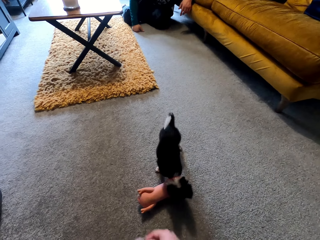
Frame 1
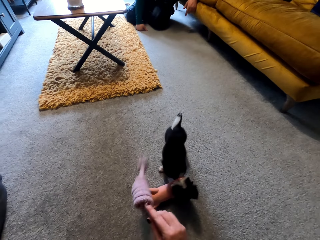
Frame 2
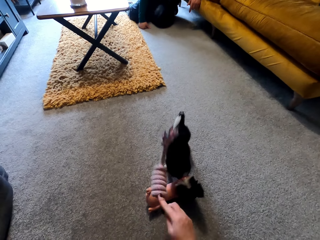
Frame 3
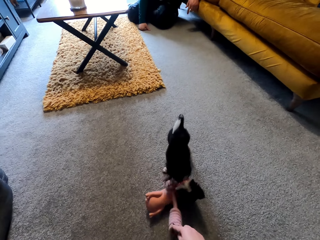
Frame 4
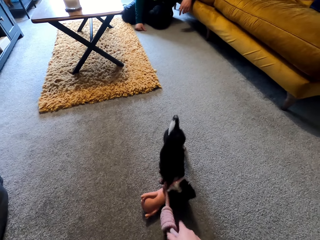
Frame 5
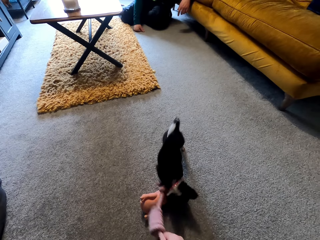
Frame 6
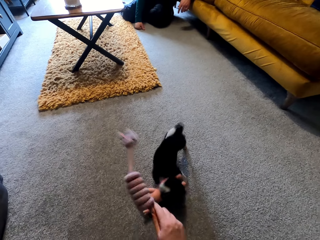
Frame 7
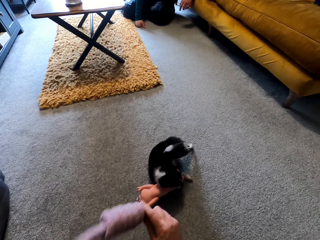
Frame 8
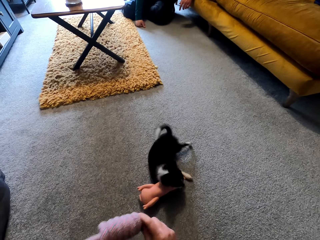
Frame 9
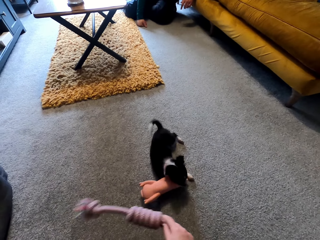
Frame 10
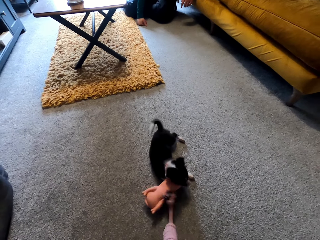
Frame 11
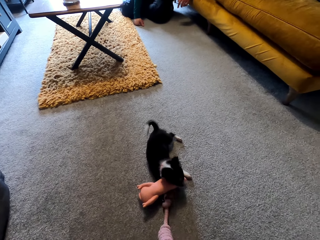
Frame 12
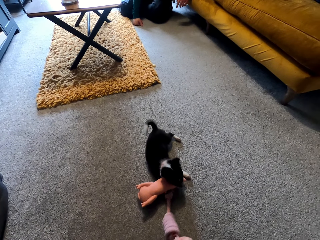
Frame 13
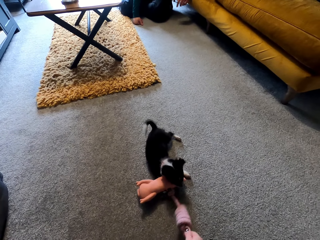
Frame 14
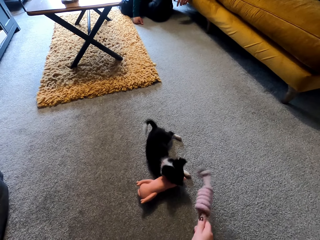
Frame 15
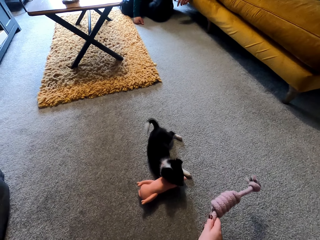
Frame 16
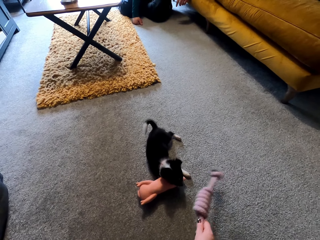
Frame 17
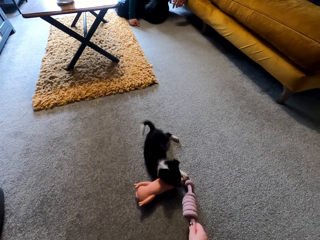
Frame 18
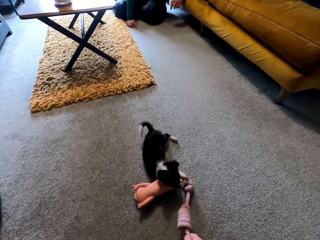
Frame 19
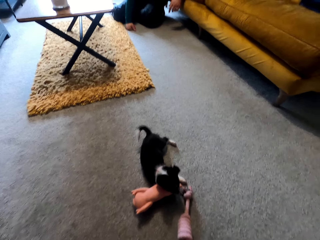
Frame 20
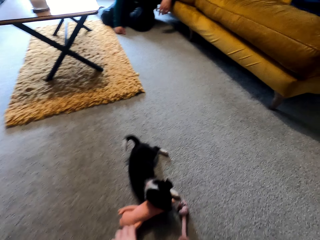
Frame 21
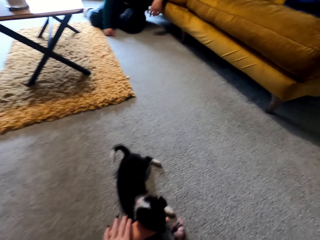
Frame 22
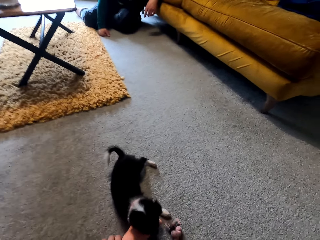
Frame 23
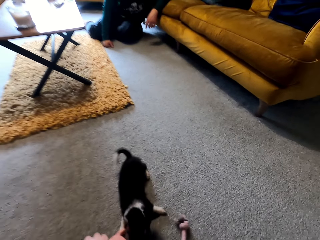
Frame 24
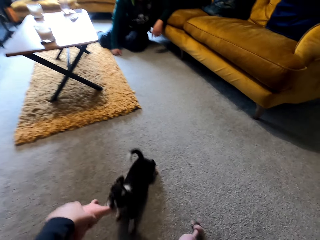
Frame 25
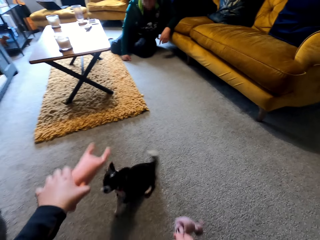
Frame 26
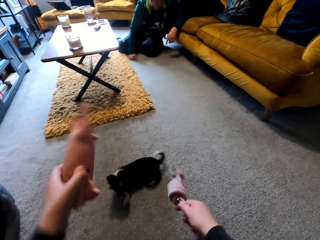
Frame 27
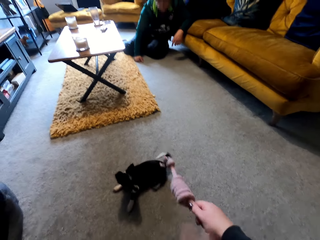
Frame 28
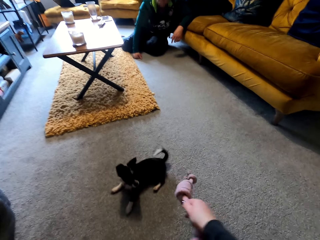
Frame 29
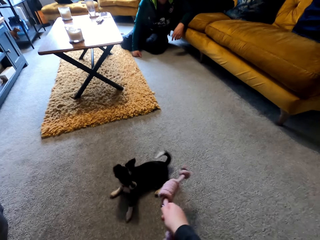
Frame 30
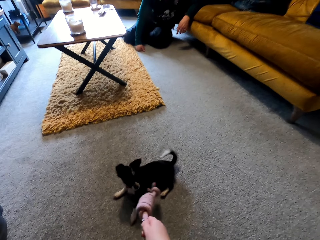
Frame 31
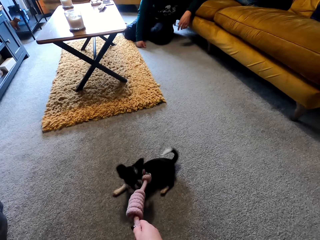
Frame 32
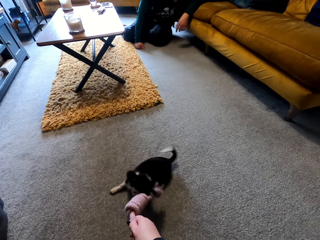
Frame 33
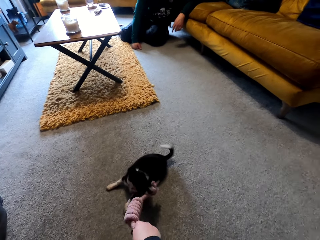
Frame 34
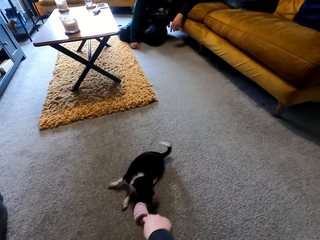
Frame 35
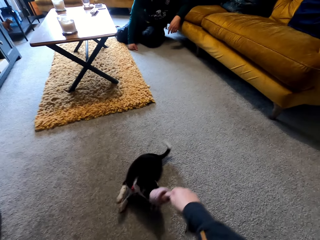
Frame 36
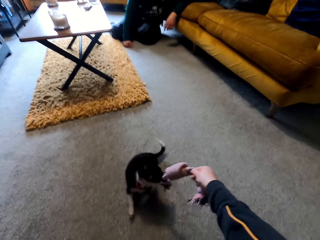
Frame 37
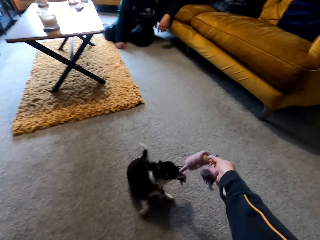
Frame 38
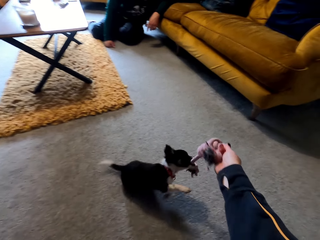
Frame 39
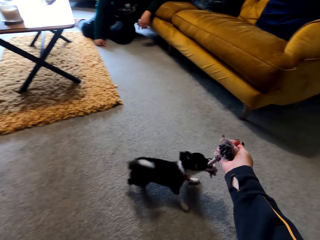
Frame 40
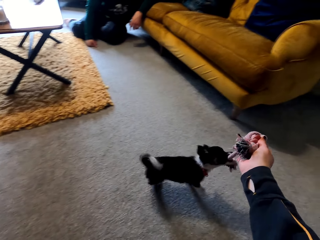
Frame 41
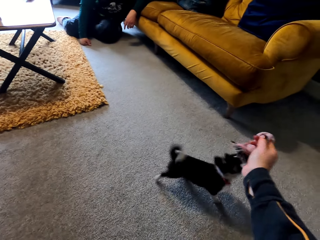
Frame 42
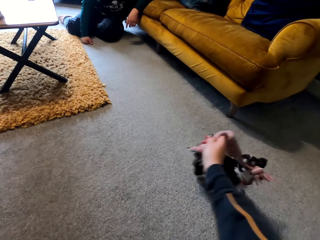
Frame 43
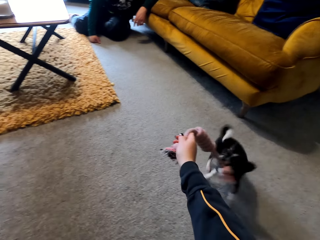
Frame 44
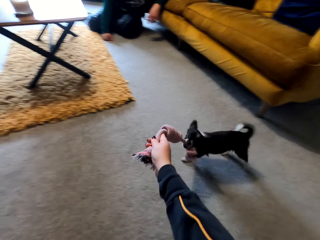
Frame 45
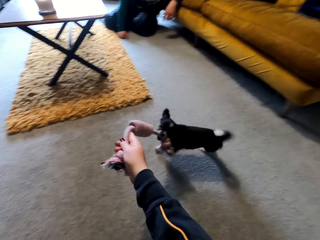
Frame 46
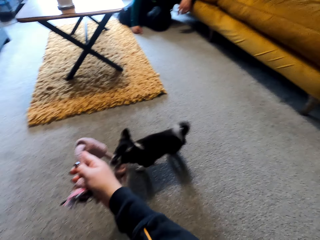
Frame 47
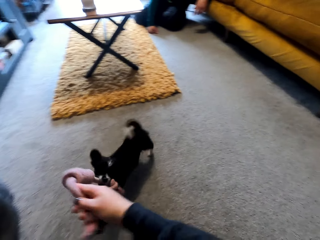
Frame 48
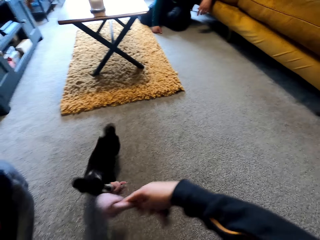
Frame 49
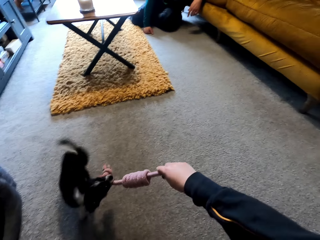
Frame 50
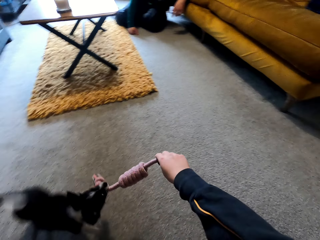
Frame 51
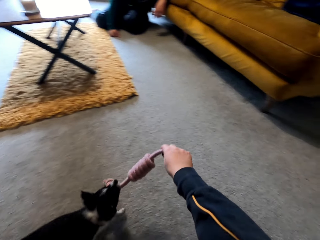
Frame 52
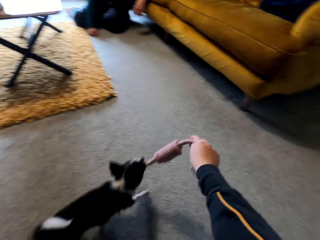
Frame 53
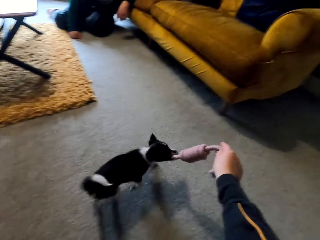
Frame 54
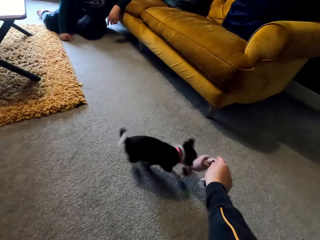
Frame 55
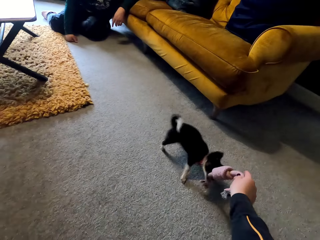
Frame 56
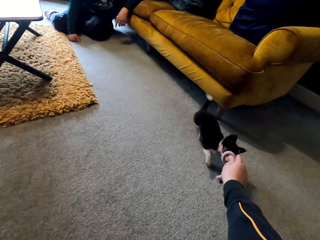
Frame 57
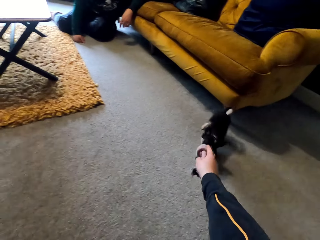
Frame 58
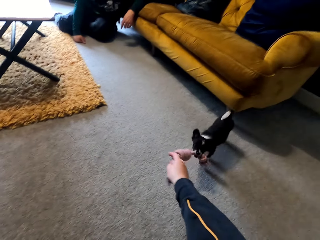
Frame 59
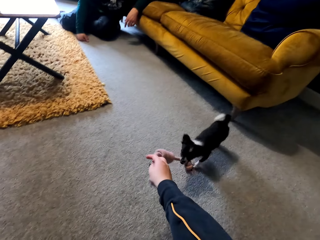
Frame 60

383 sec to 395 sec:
The camera wearer plays with the dog. They pick the doll from the dog and move the rope around the dog.

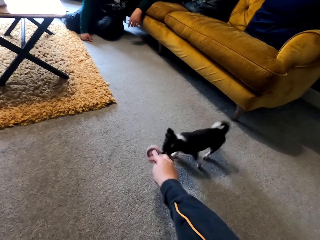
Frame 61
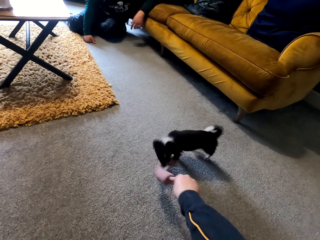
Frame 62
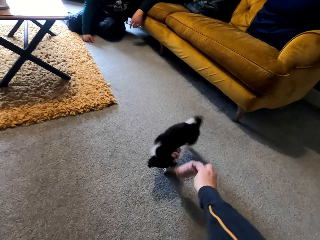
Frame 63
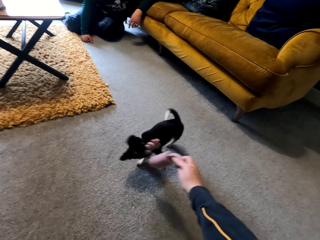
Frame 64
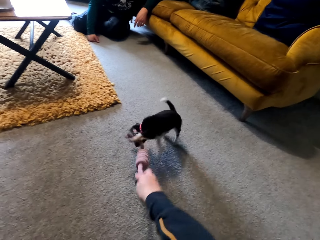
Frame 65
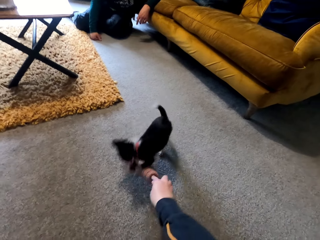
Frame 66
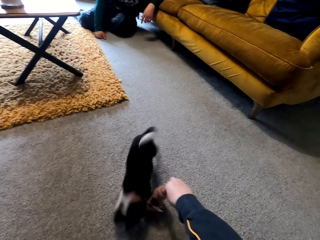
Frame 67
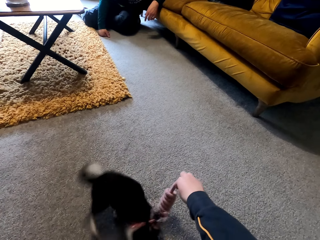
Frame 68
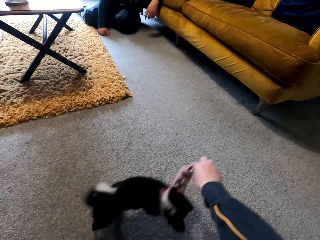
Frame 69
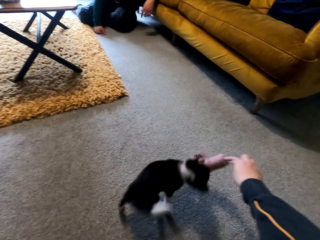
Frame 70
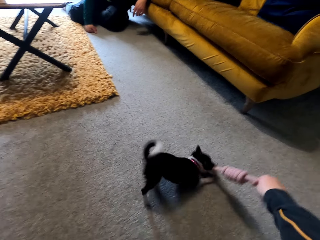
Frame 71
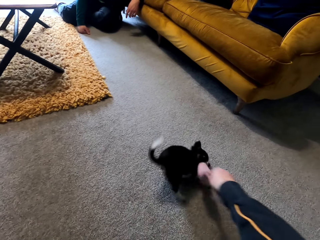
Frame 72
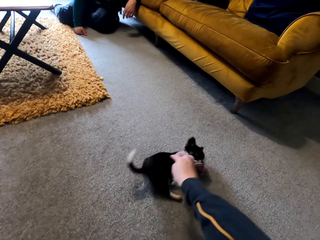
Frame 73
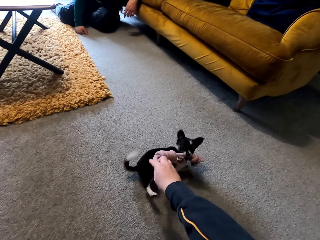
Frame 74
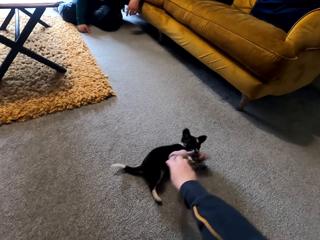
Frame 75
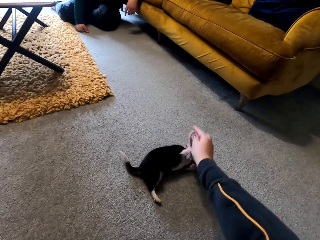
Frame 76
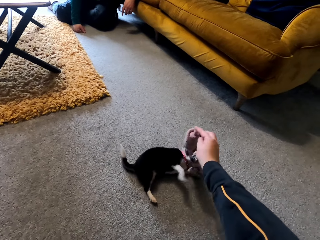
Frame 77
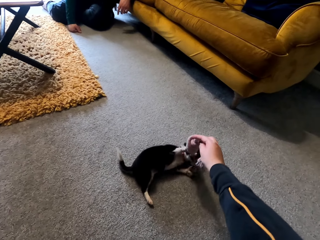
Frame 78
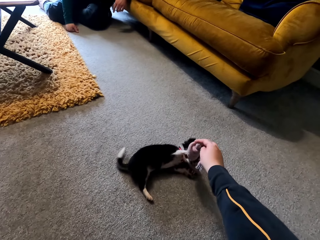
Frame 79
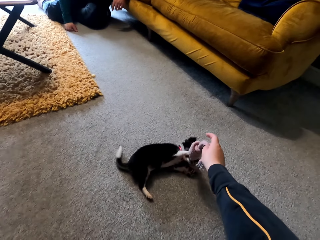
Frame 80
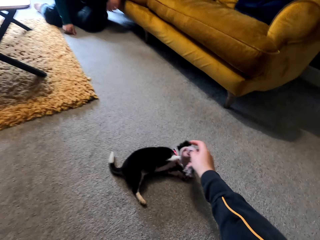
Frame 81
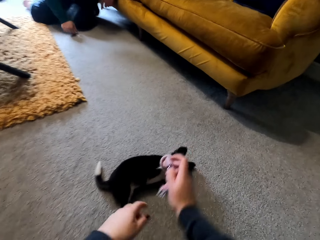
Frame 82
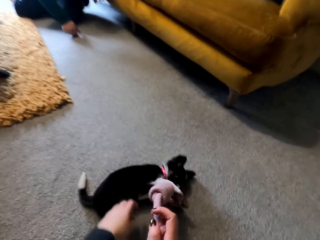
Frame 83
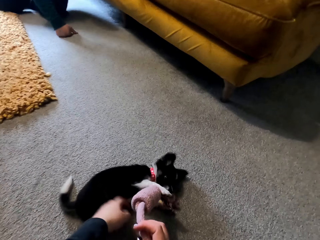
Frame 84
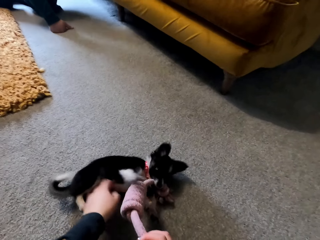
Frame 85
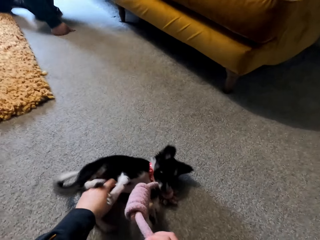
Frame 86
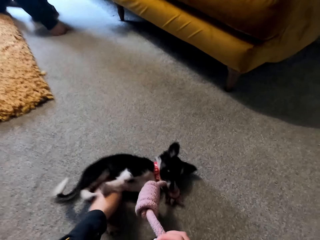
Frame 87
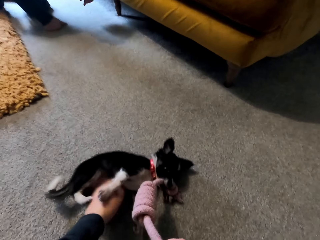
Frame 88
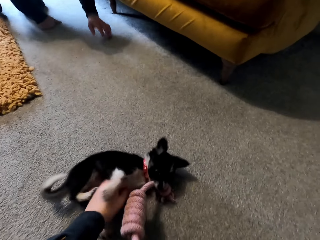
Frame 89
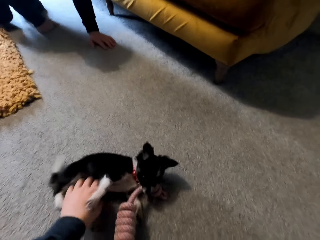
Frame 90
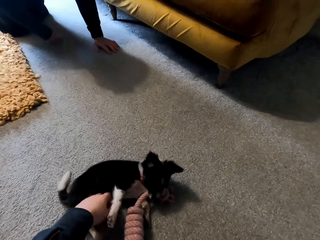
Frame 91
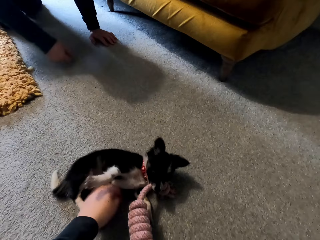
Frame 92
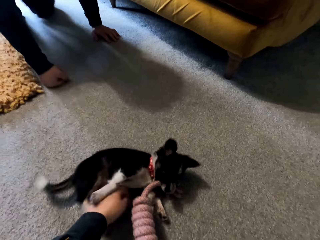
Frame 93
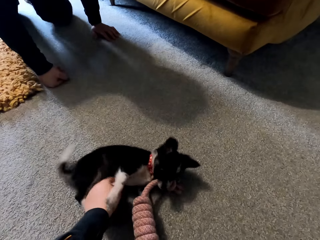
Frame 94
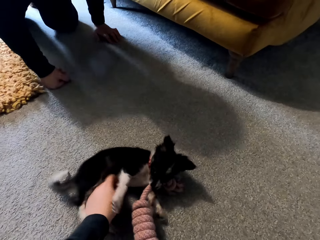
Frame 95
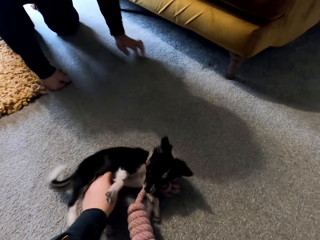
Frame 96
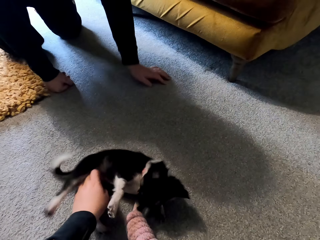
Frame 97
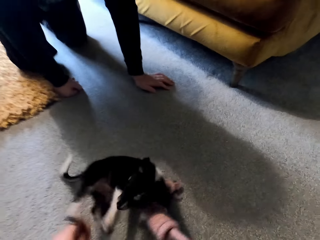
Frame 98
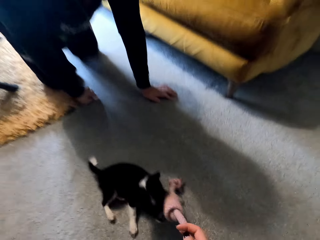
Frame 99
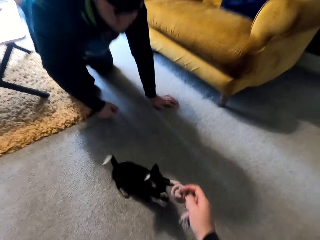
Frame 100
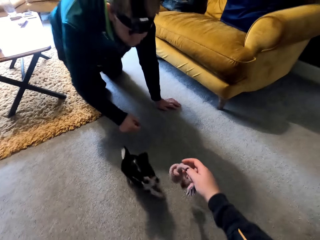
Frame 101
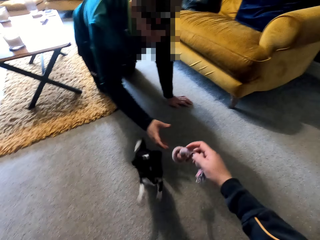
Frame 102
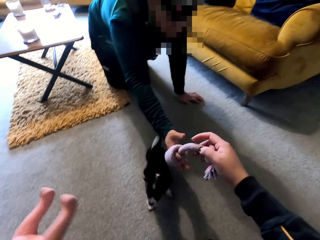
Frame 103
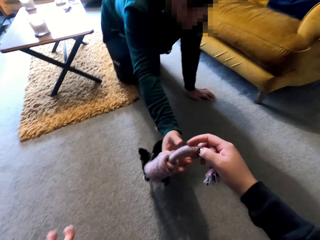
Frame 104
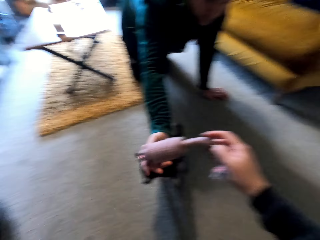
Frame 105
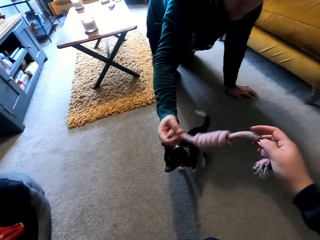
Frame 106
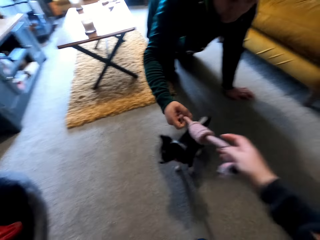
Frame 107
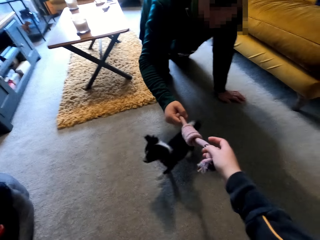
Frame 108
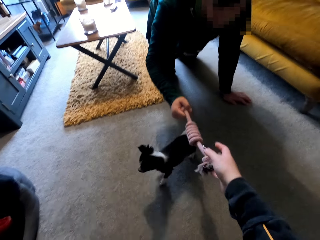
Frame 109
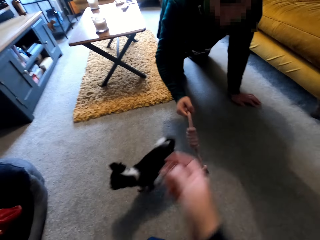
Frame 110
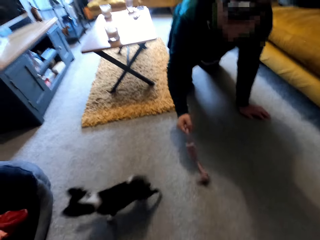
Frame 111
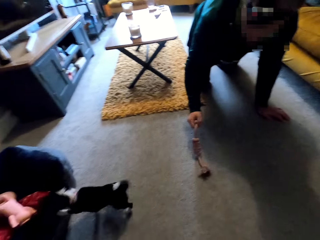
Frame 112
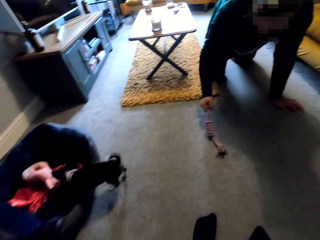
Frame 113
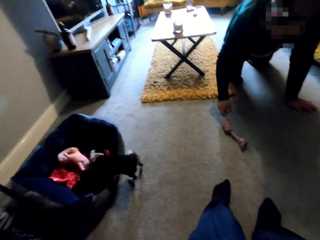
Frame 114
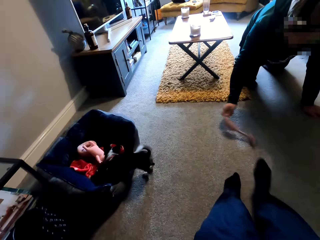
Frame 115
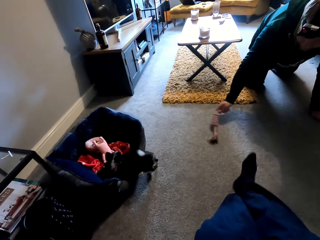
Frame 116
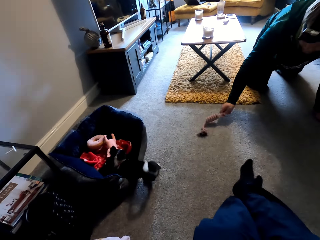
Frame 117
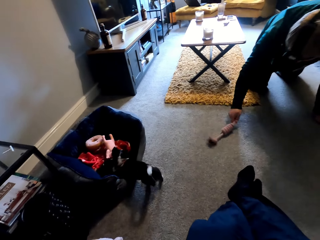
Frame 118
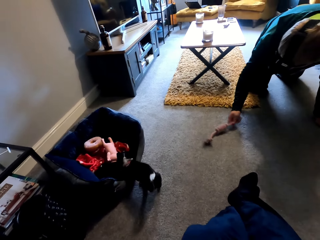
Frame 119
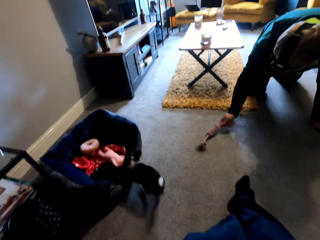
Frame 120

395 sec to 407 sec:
The camera wearer touches the dog. A man moves on the floor. The camera wearer gives the rope to the man.
